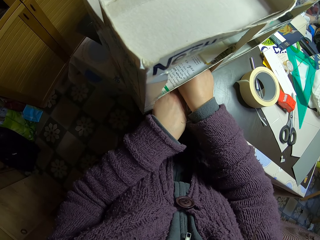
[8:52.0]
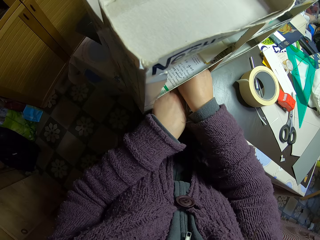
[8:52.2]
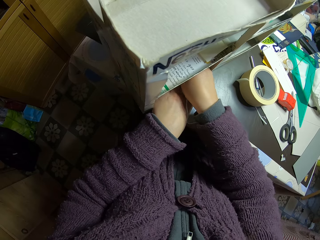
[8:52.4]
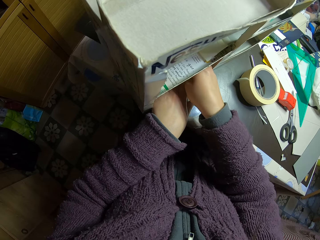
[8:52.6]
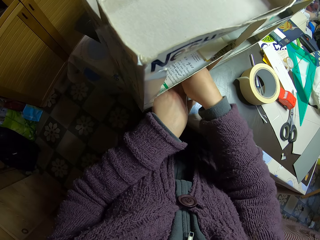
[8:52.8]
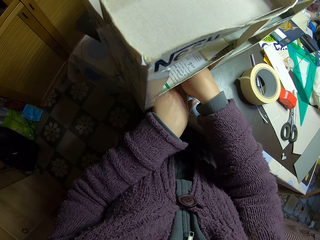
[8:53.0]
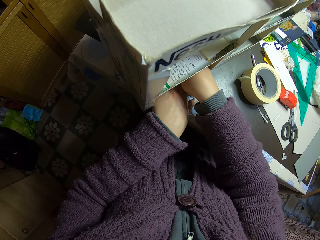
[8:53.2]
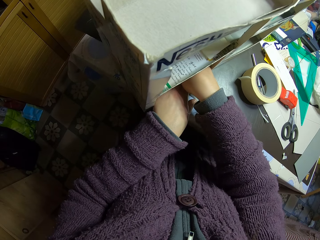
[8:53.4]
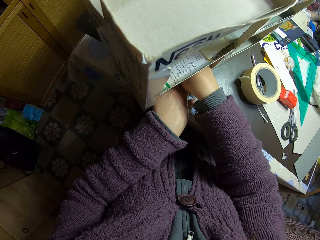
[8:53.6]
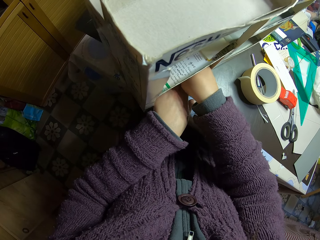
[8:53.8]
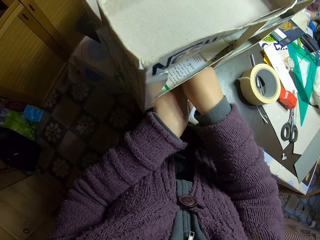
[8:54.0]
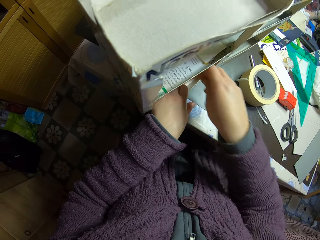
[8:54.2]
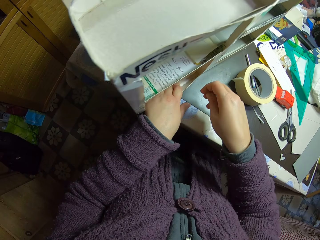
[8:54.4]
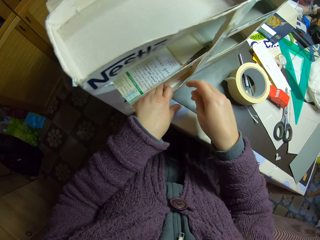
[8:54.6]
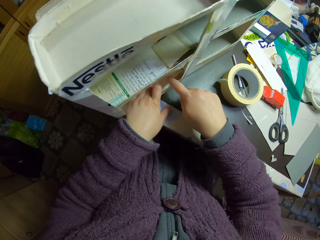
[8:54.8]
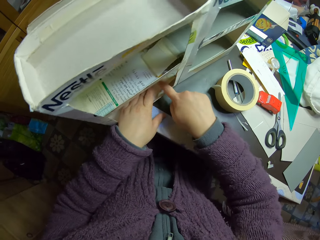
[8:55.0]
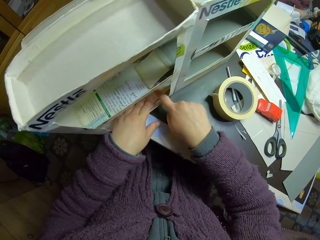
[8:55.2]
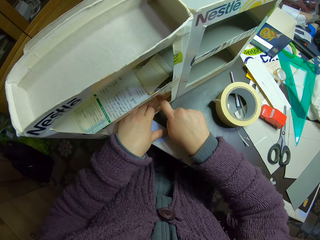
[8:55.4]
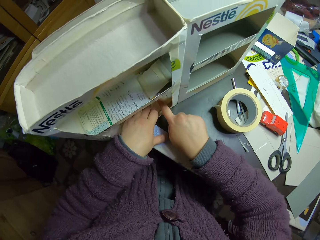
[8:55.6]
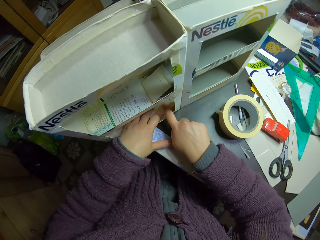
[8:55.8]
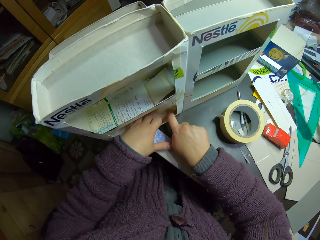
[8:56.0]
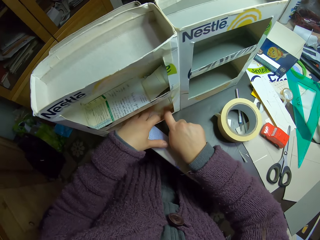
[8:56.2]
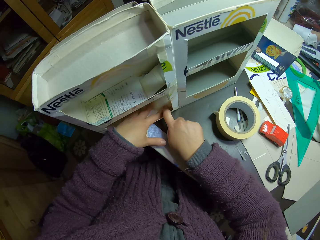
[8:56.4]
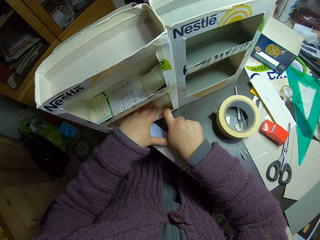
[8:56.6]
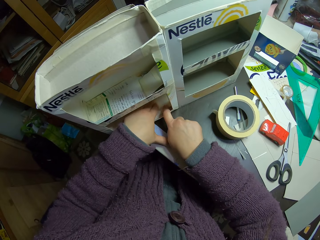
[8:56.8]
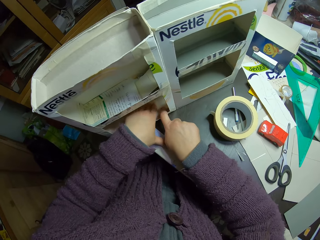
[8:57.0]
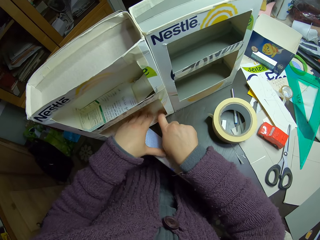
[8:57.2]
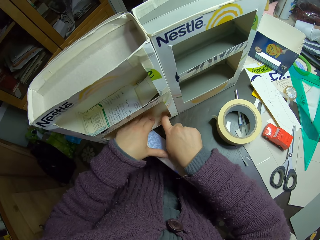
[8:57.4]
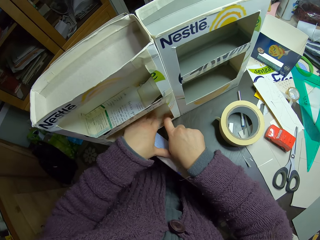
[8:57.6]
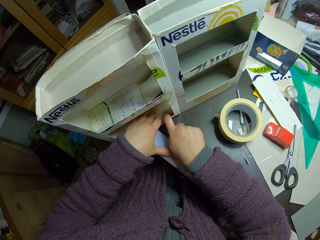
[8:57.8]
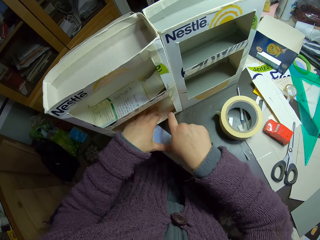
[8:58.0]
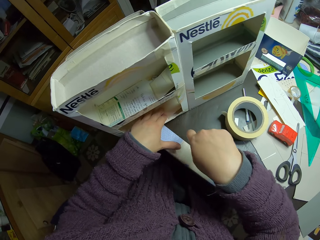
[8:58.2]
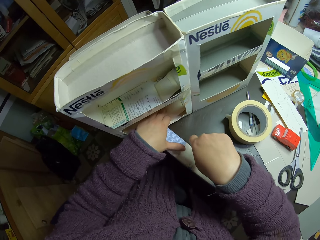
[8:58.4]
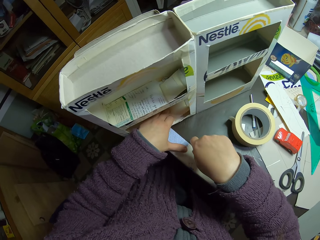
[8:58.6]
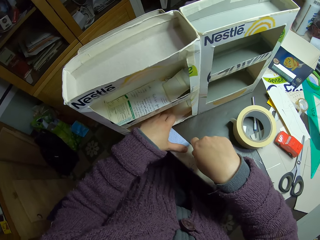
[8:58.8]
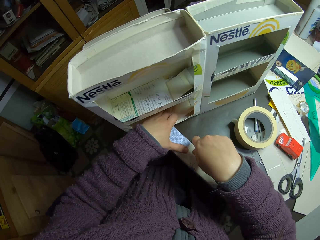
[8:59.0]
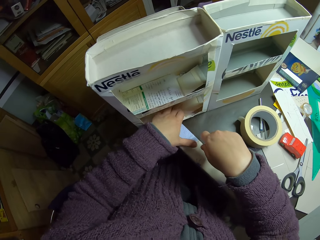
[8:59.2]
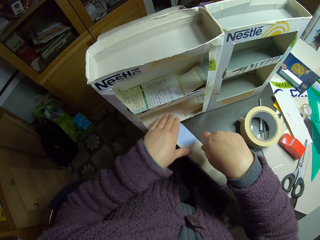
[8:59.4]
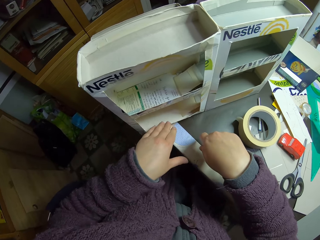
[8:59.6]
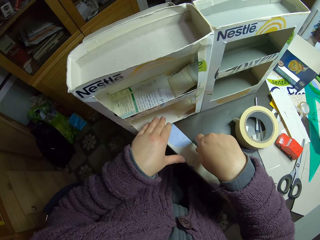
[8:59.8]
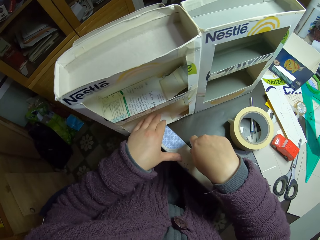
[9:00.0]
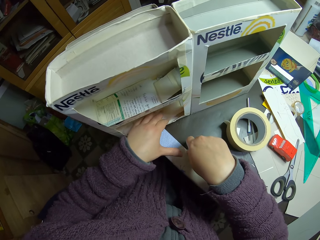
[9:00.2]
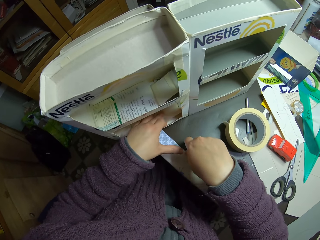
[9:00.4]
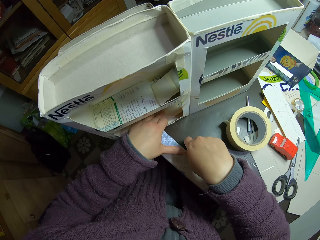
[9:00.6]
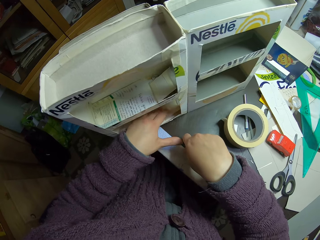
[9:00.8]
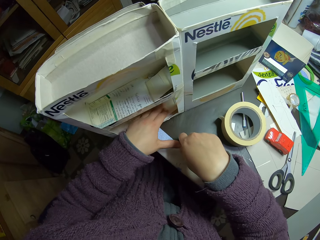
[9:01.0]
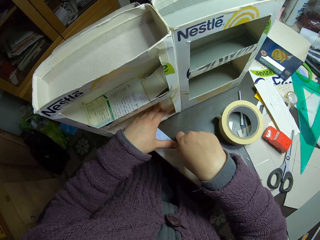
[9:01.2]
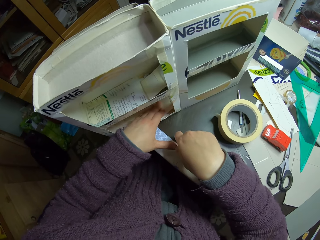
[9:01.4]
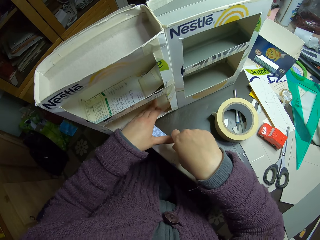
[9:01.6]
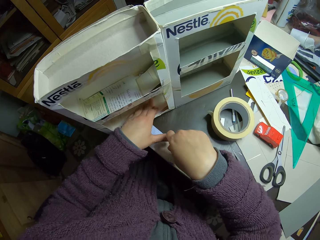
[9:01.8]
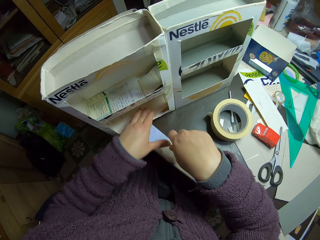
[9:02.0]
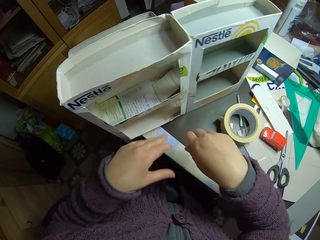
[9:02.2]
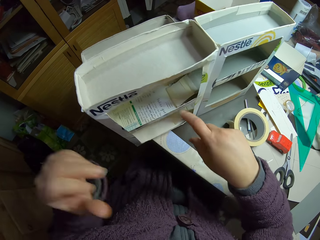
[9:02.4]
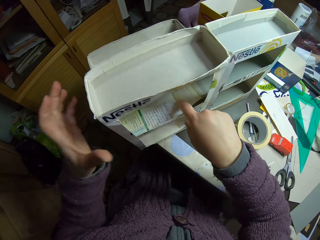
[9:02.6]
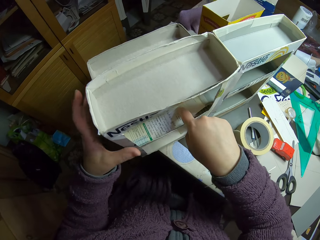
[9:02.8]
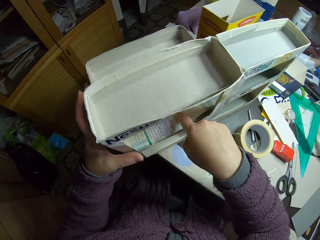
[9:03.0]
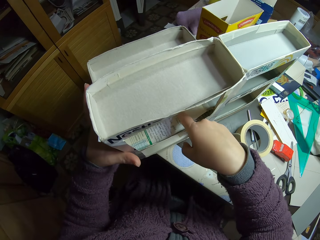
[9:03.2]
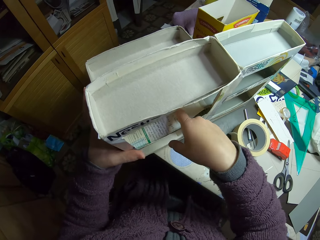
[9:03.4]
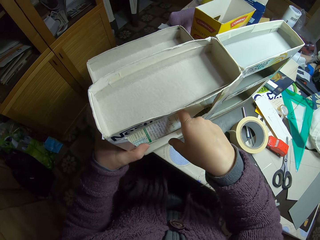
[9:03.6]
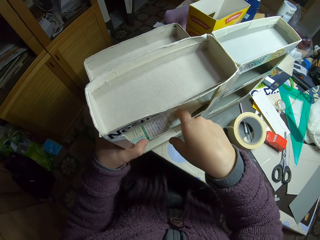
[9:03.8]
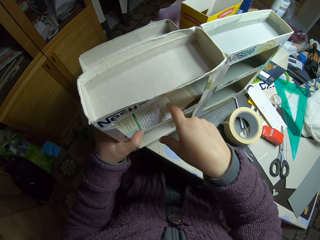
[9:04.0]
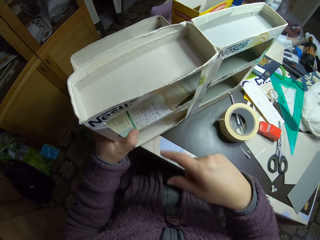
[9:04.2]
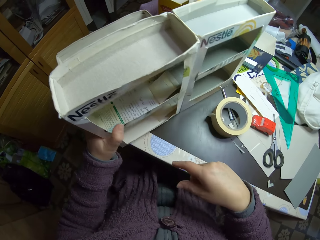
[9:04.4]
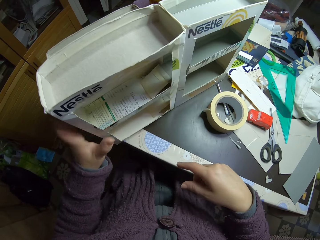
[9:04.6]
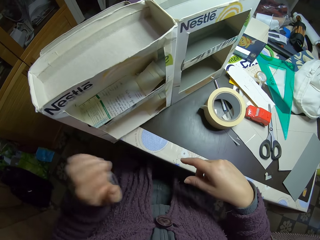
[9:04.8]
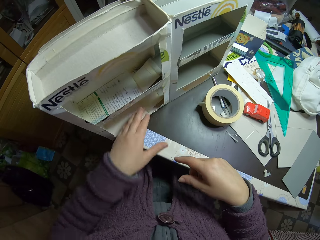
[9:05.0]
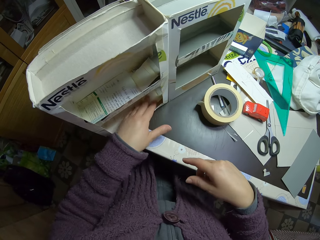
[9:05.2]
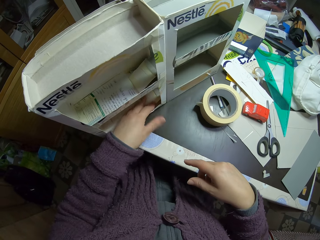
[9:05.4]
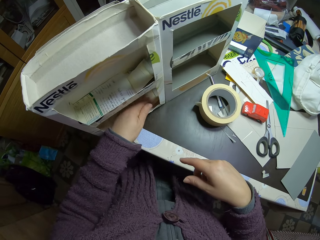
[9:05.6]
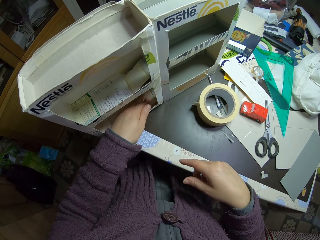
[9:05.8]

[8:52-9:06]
The camera wearer pulls his hand off the craft box. He presses the piece of box with both hands. He pulls his hand off the piece of box. He presses the piece of box. He pulls his hand off the piece of box. He presses the piece of box. He pulls his hand off the piece of box. He holds the craft box. He presses the piece of box. He pulls his hand off the piece of box. He pulls his hand off the craft box. He presses the piece of box.

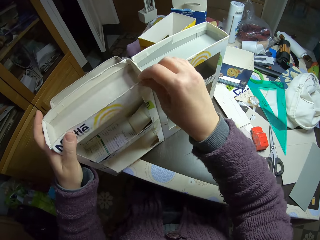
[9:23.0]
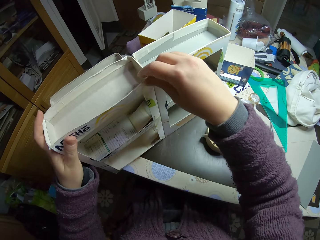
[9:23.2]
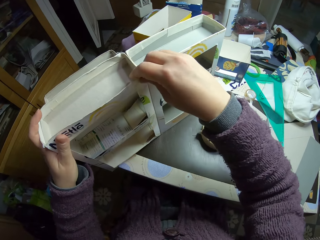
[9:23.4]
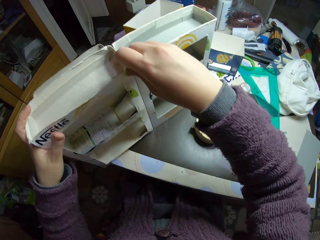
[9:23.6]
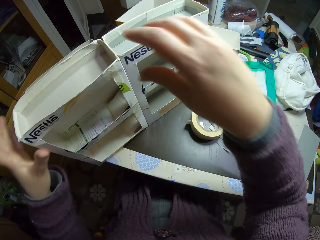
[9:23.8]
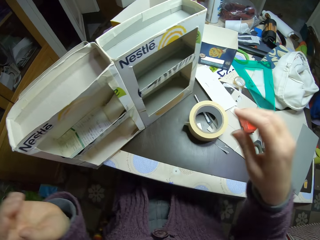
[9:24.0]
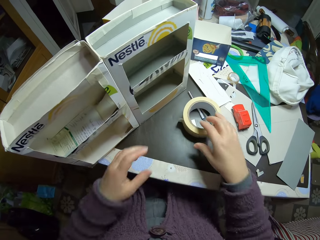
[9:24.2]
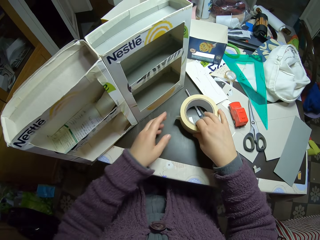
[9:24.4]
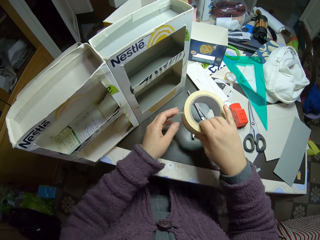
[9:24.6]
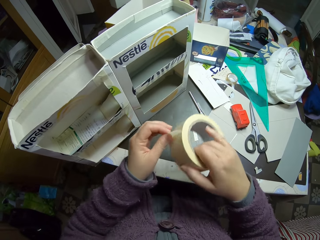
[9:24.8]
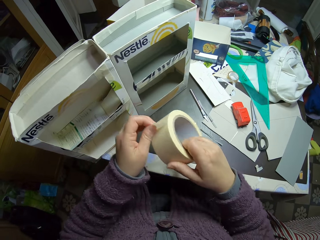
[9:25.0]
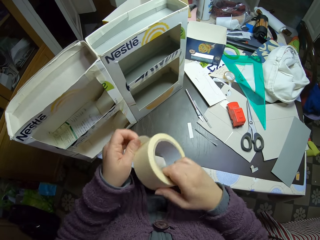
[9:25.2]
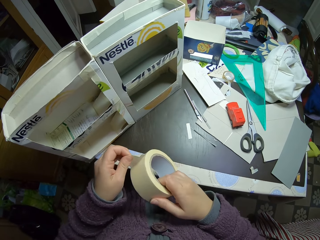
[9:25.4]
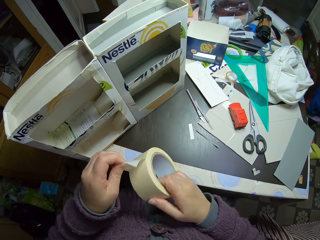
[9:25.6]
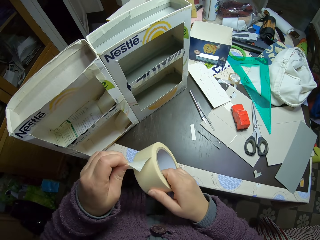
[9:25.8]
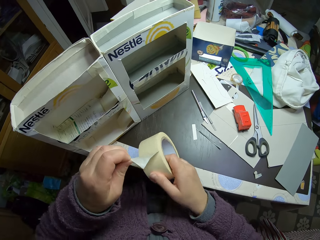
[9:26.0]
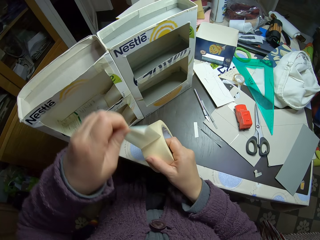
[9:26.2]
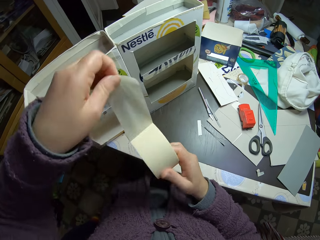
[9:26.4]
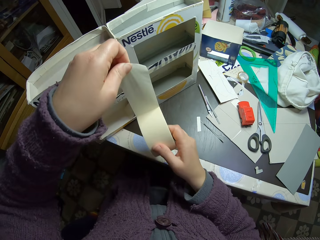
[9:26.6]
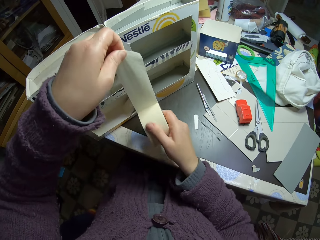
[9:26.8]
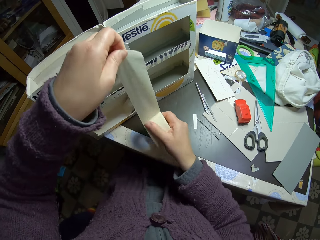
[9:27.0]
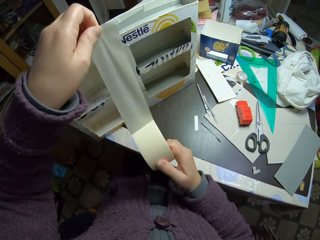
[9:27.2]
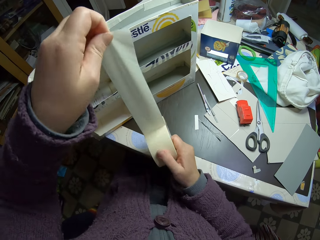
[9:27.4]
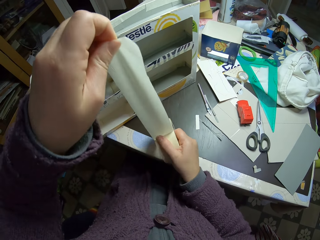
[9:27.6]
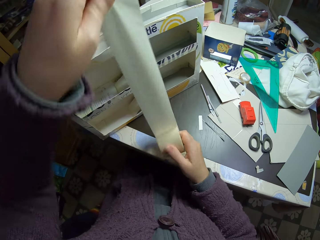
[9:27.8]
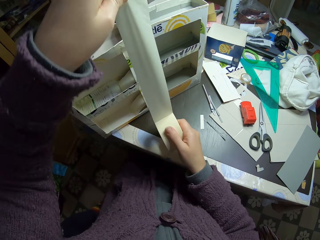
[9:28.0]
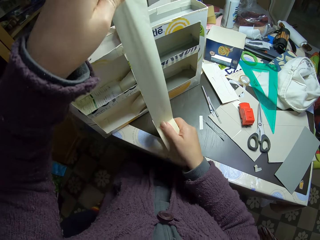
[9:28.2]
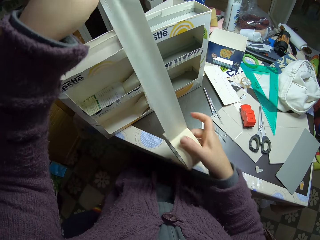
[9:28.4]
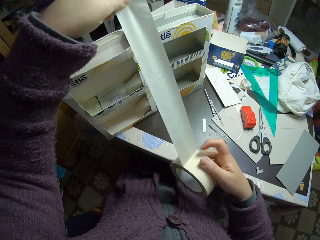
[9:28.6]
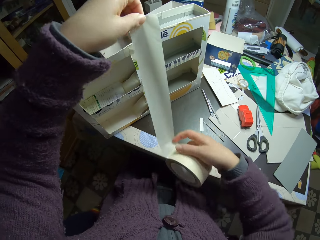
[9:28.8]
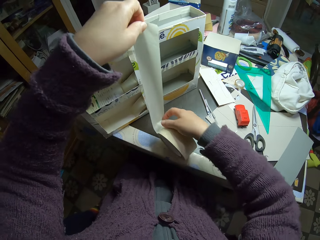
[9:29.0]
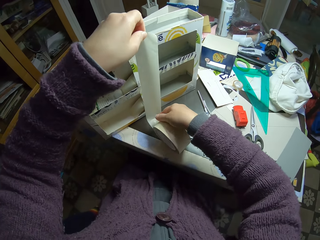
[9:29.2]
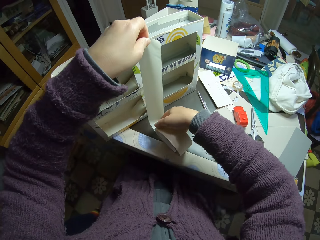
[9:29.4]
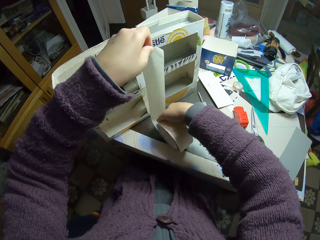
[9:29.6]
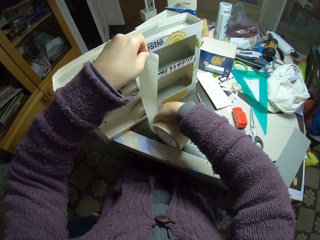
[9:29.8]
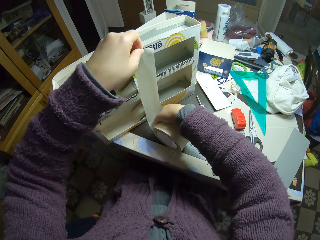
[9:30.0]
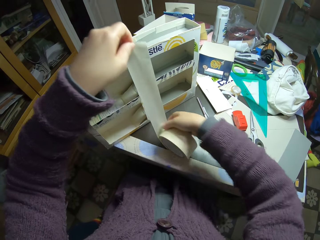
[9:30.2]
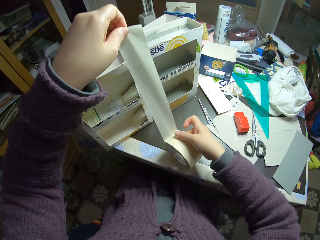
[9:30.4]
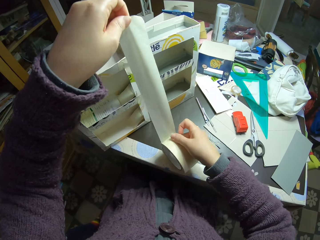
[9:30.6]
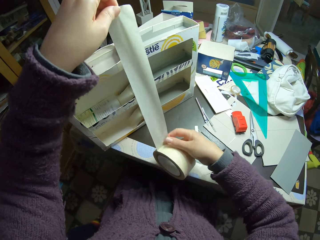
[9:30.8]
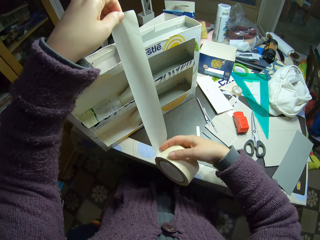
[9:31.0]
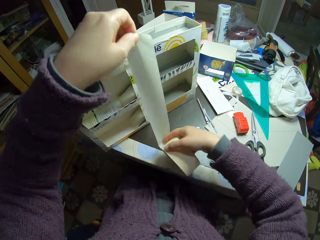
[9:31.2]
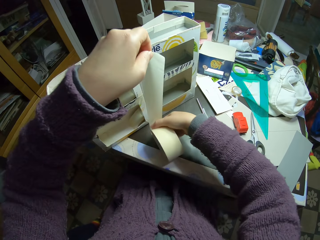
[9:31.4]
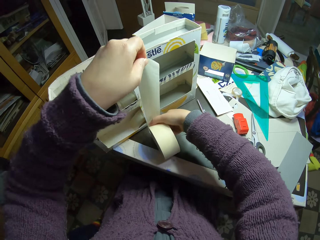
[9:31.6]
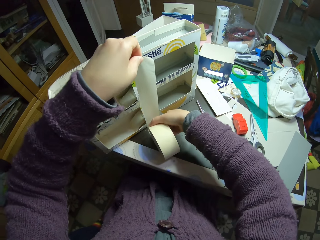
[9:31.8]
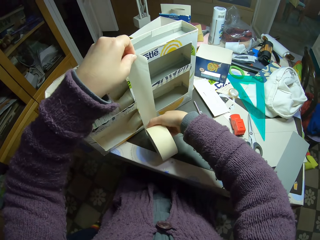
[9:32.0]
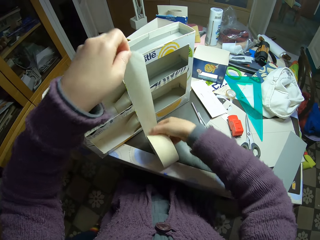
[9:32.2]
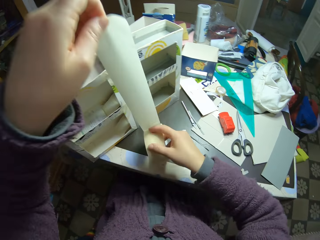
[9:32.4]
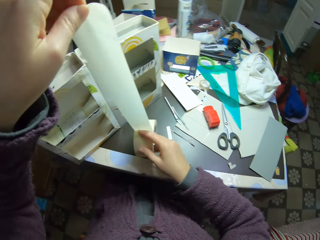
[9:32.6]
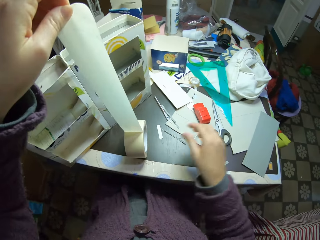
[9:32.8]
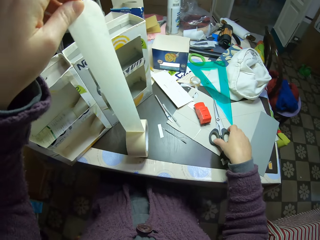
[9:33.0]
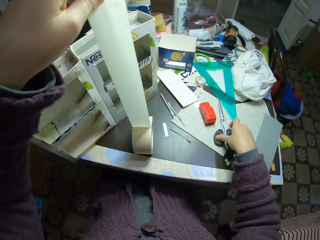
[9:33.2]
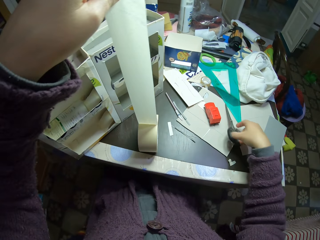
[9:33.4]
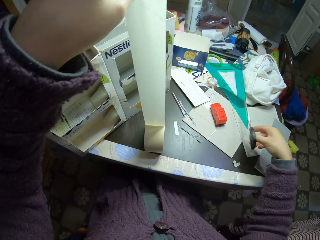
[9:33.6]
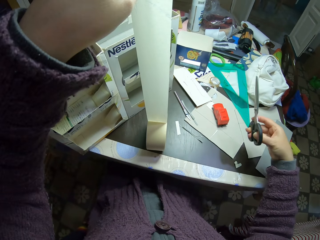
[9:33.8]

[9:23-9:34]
The camera wearer adjusts the paper model. They pick up a paper tape or sellotape from the table. They unwrap the paper tape. They measure the sellotape in the carton toy car rack. They pull the sellotape. They measure the sellotape in the carton toy car rack. They place the sellotape roll on the table. They pick up the scissors from the table.
